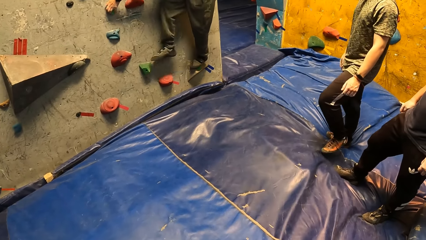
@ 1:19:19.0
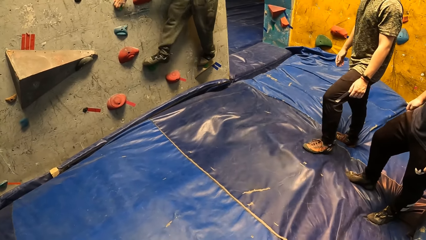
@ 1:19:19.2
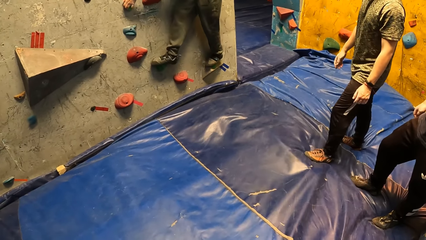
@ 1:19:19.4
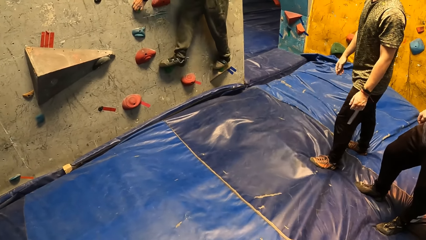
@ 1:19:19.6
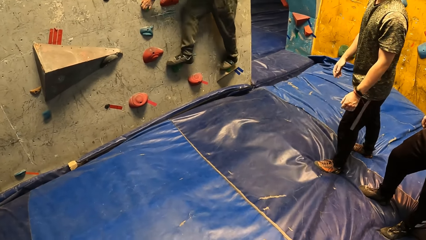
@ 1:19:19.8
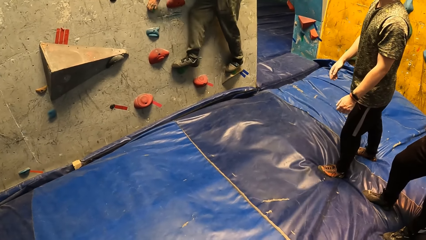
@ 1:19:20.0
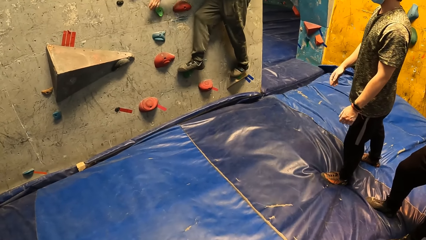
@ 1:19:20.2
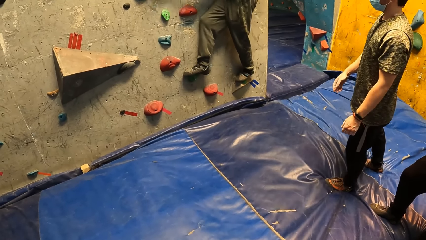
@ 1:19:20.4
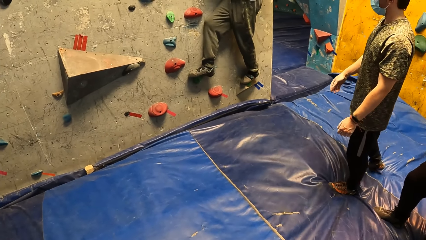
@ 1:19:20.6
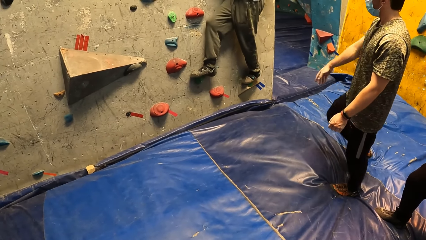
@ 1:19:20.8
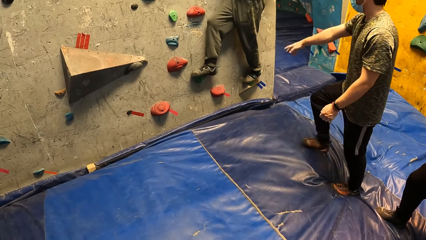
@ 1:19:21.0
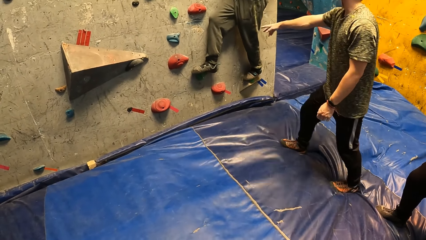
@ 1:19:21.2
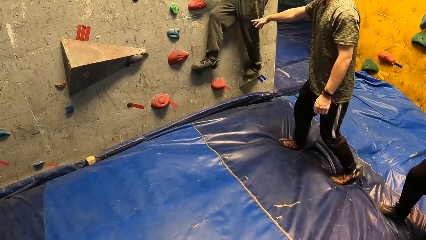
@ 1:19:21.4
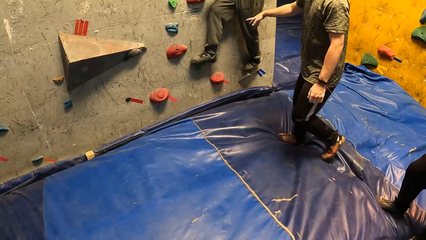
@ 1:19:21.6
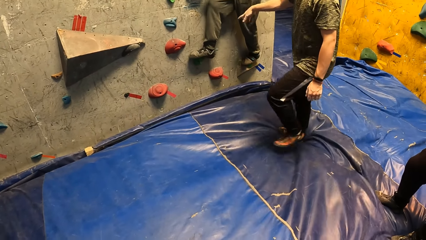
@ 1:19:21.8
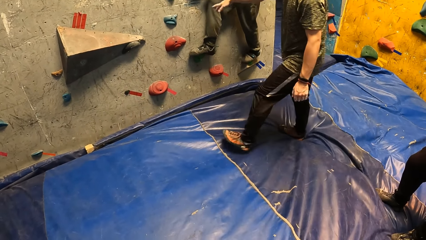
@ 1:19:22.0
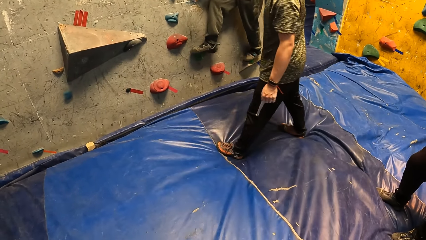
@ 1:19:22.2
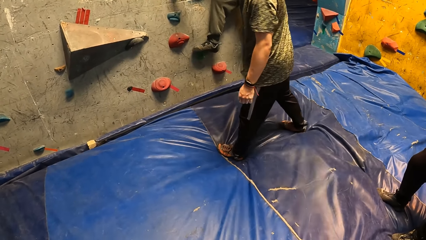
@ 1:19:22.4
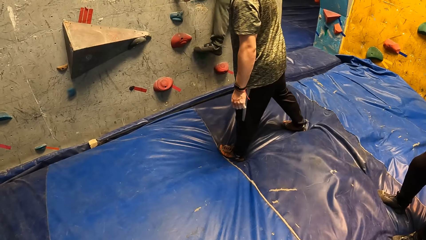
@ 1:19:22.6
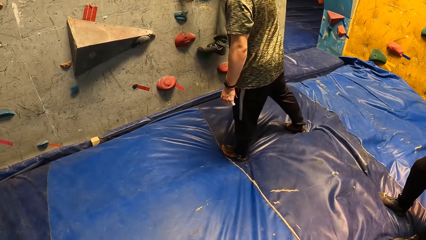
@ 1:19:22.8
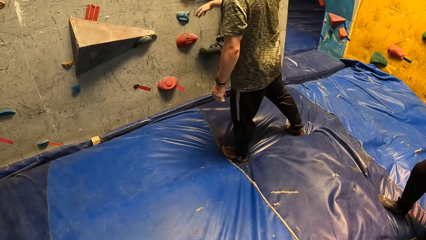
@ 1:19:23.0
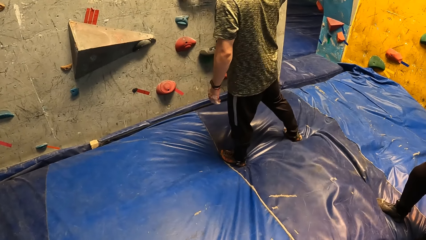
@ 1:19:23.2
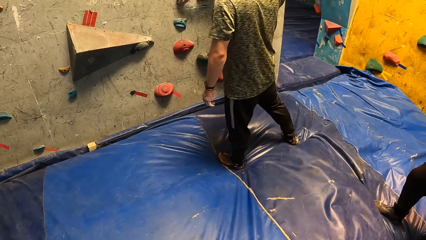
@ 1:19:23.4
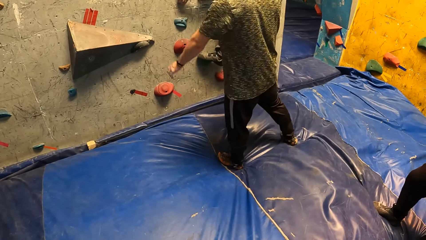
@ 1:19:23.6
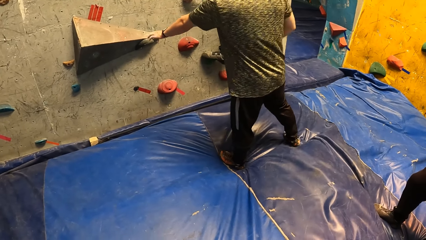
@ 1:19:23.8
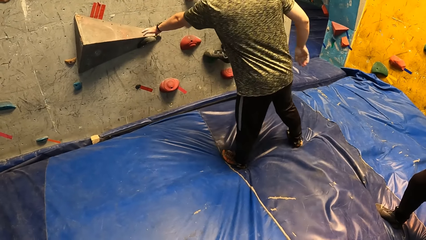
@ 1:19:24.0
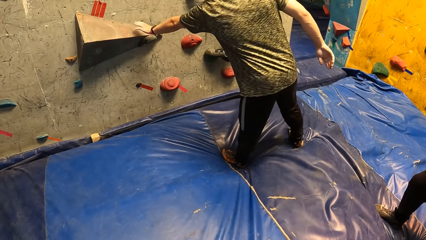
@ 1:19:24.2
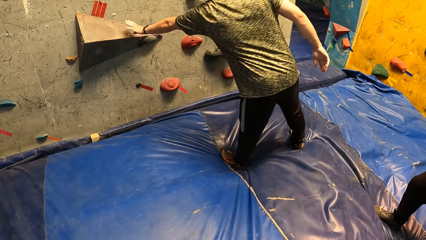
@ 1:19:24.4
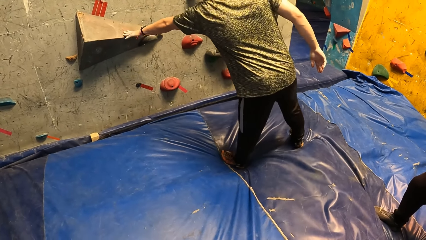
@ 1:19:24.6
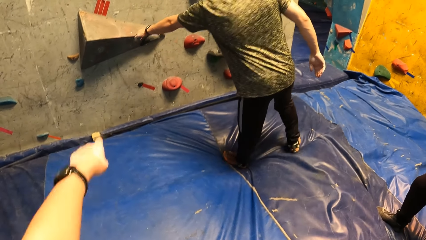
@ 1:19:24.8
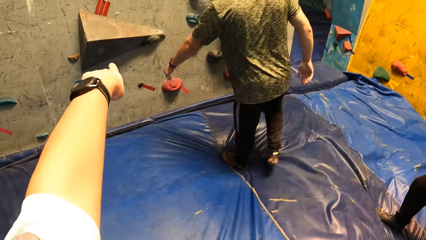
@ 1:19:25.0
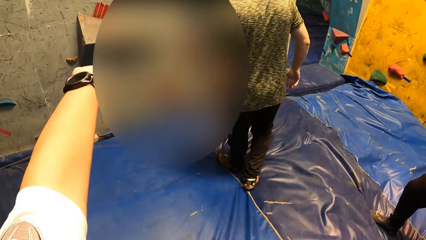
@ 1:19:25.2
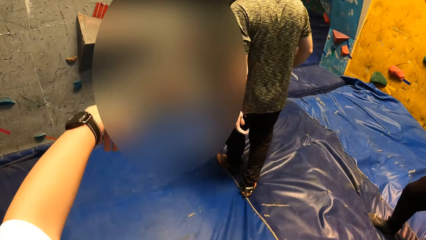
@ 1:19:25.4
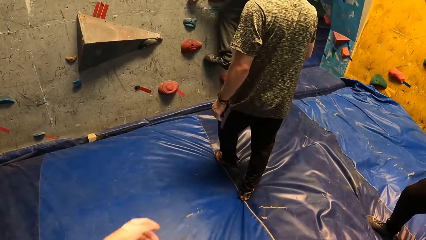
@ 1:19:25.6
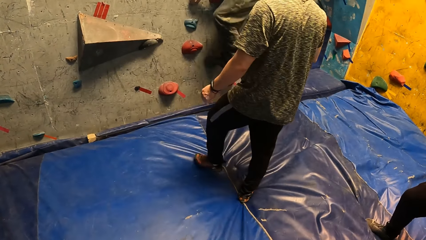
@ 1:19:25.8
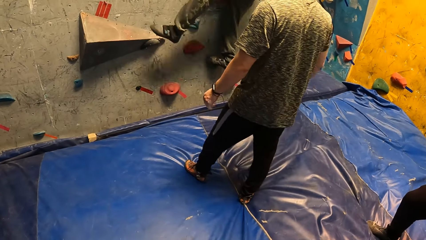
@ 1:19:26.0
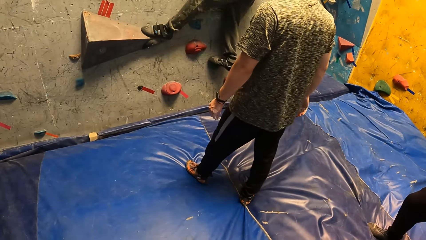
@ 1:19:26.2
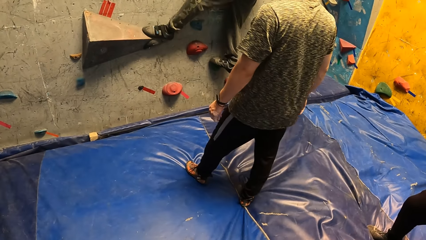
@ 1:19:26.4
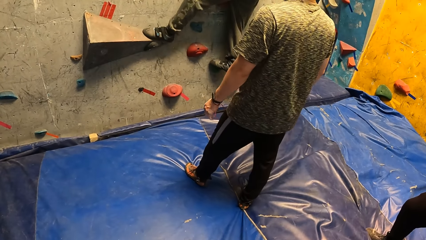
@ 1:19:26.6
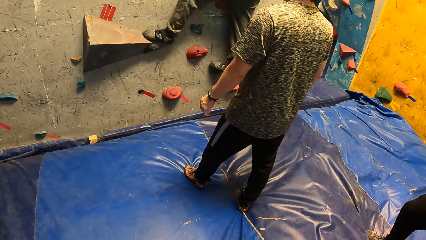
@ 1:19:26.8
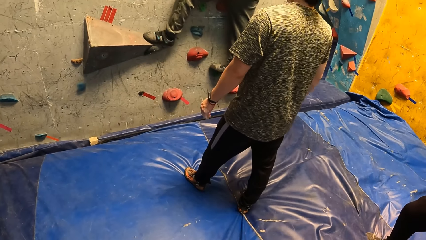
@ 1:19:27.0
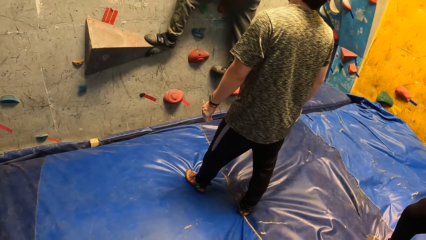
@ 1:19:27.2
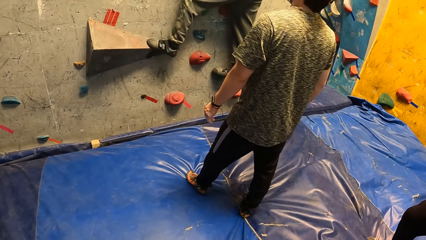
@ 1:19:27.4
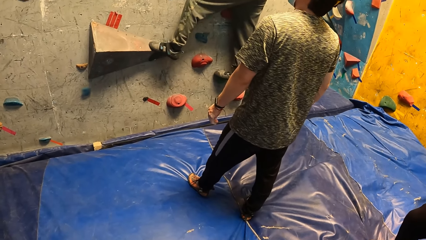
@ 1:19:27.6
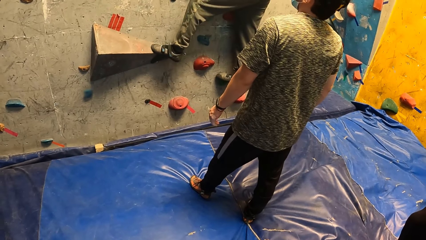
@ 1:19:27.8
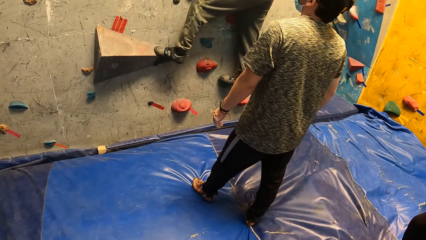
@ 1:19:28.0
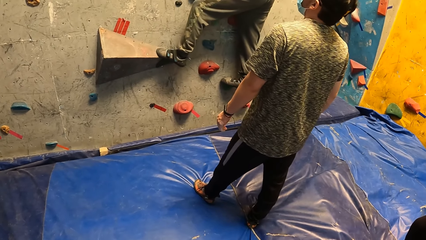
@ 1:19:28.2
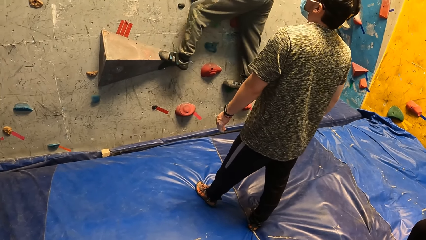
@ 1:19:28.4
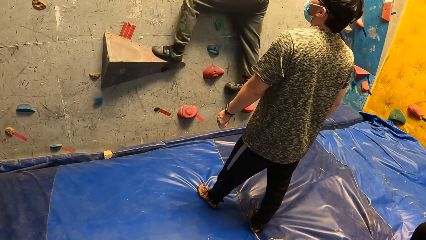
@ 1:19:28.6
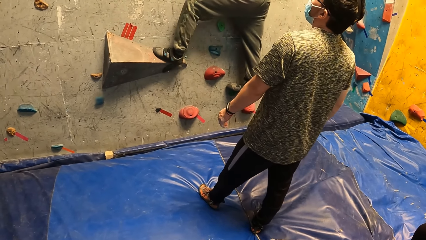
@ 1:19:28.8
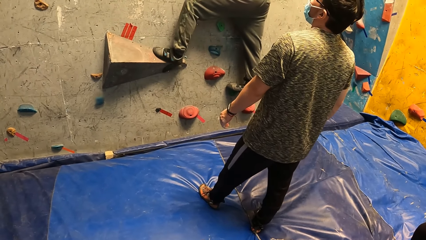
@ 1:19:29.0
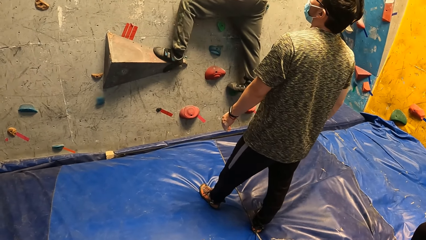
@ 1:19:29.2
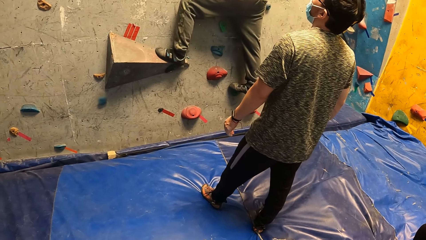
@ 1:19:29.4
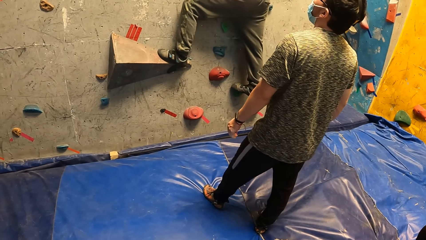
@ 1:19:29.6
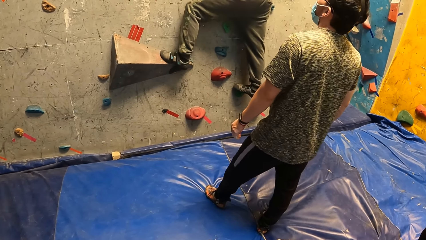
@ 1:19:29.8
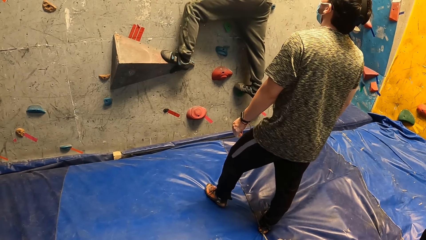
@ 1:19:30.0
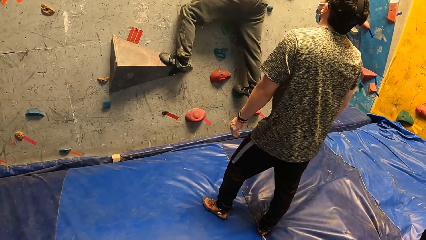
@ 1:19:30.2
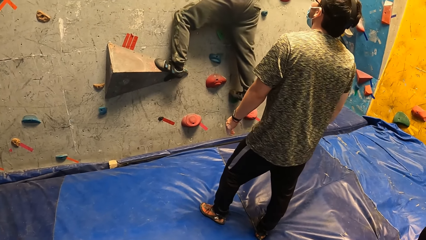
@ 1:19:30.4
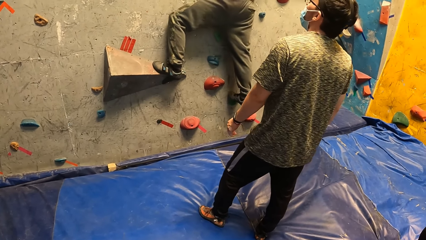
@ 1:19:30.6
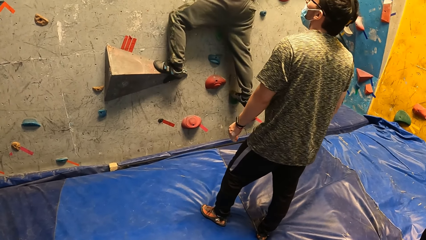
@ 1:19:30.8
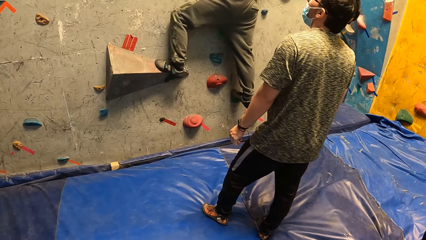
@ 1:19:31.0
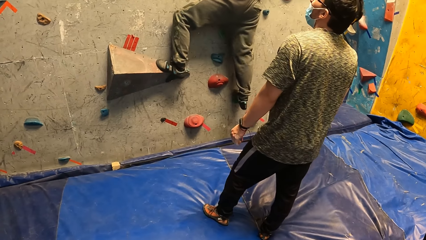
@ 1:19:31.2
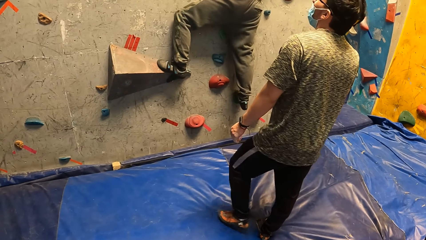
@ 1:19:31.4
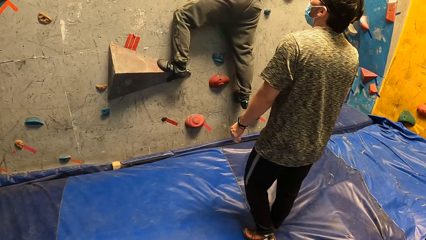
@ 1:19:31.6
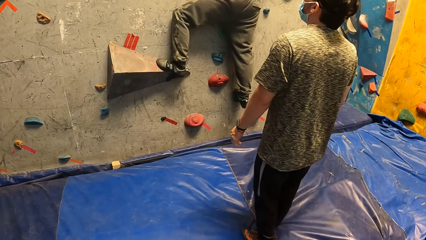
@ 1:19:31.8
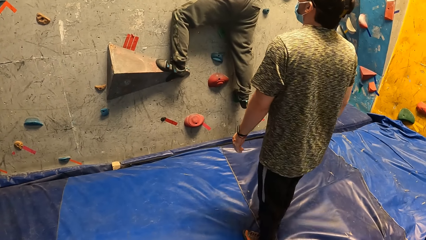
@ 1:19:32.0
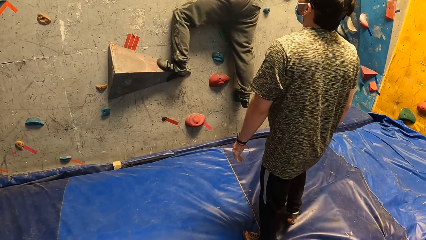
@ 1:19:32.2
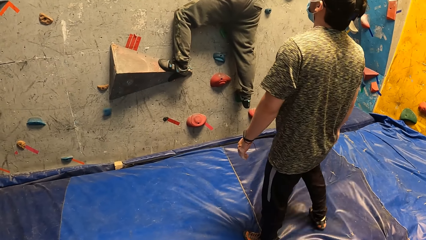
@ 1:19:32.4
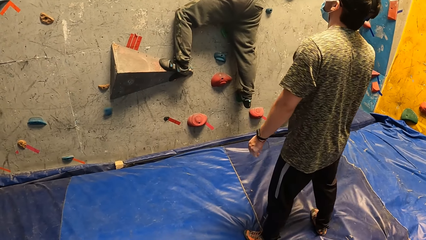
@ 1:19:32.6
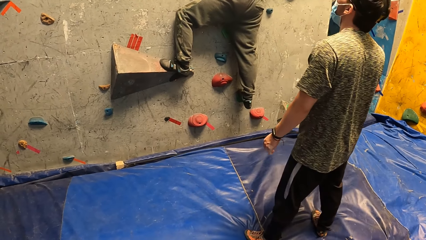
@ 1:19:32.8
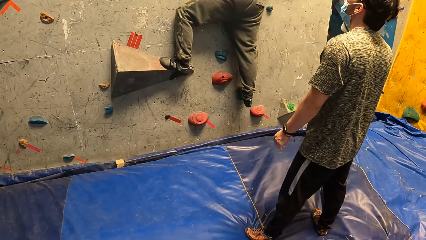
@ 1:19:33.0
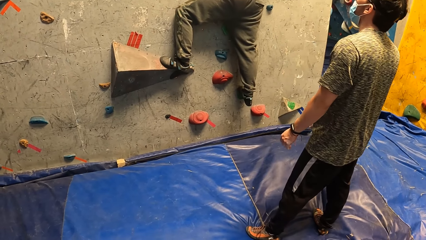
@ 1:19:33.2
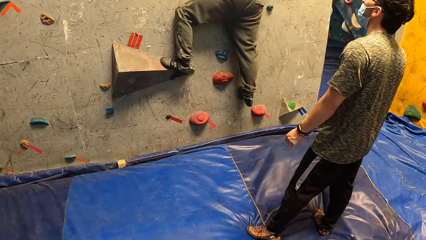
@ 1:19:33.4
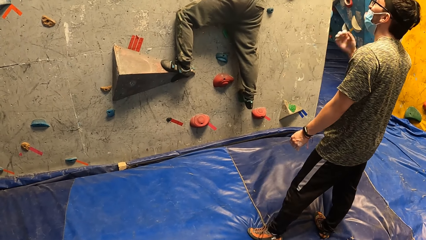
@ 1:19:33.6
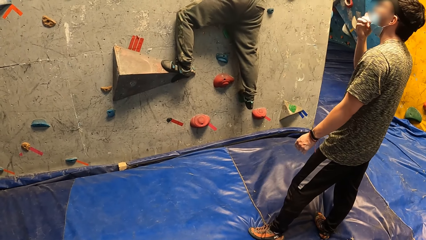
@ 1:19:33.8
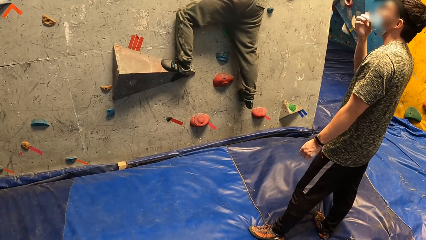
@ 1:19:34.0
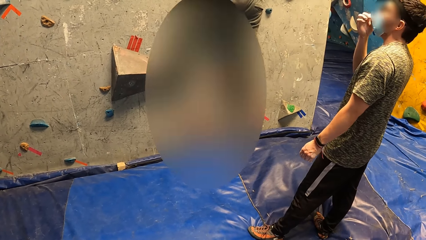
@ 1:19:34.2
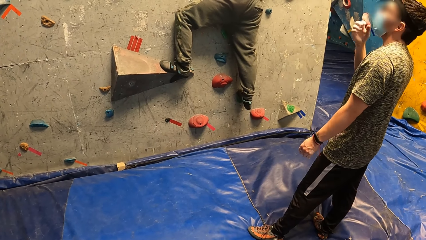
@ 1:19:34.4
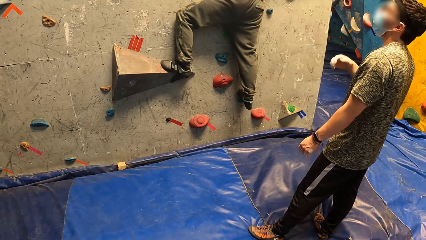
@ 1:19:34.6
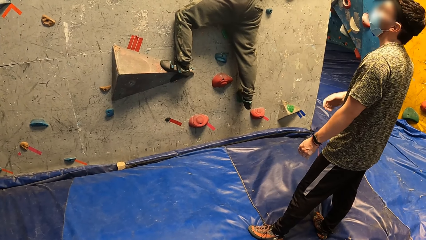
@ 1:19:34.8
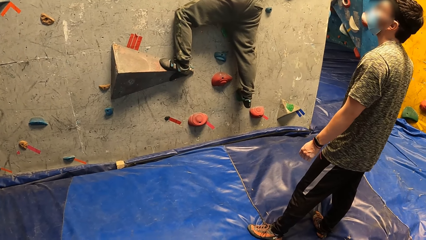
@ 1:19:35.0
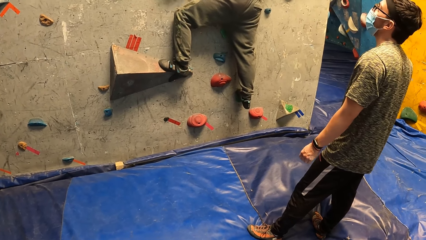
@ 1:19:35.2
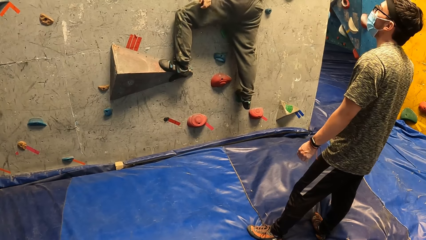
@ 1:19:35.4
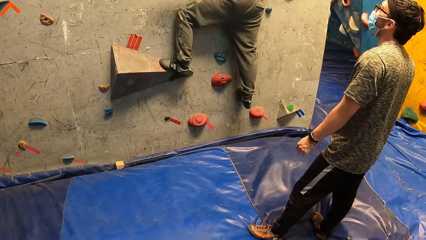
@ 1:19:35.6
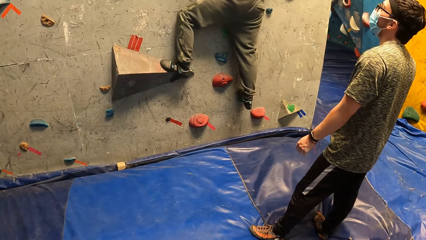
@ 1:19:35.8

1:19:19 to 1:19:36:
A person walks towards the climbing wall and points at the climbing wall. A man helps another man to climb the wall. The camera wearer points at the climbing wall. Another person climbs the climbing wall. The first person moves the face mask.
